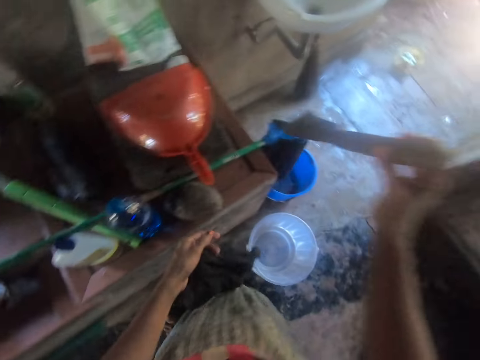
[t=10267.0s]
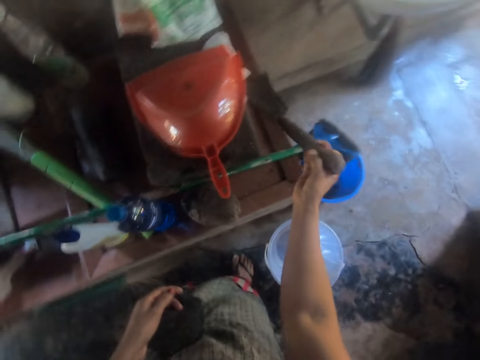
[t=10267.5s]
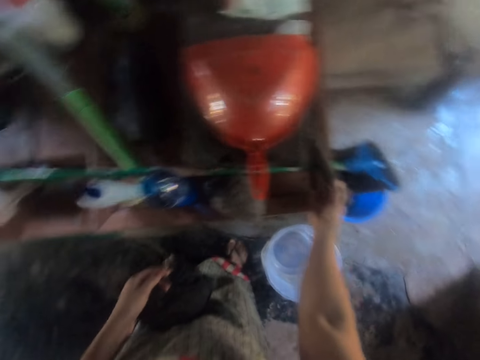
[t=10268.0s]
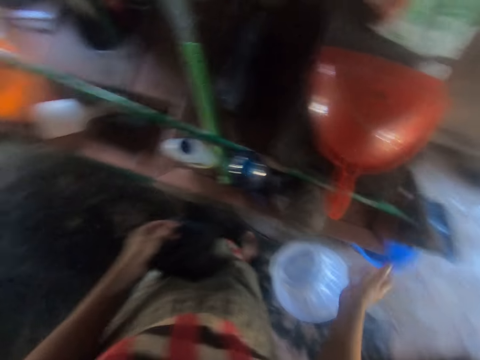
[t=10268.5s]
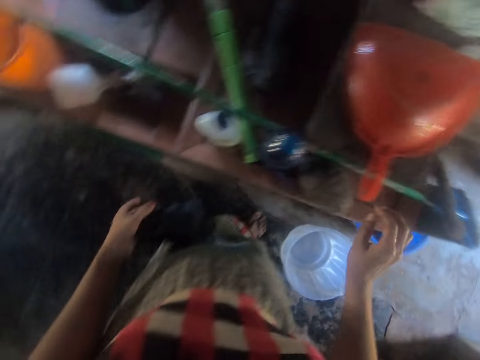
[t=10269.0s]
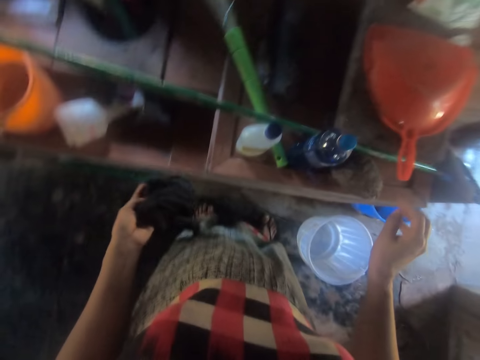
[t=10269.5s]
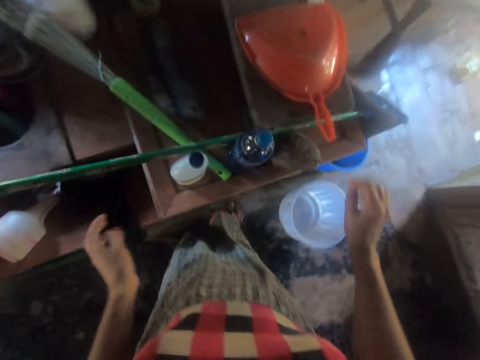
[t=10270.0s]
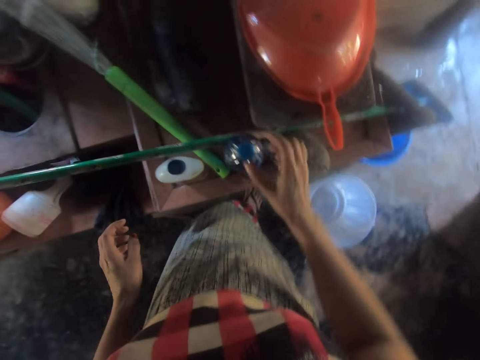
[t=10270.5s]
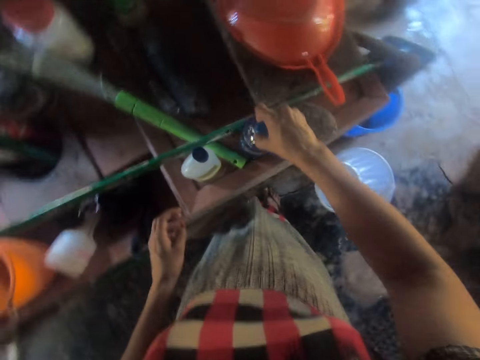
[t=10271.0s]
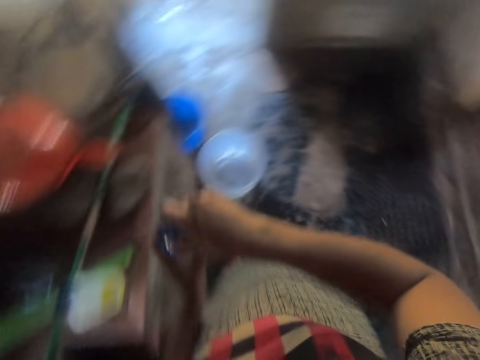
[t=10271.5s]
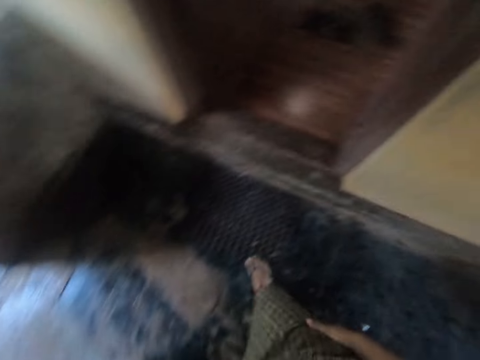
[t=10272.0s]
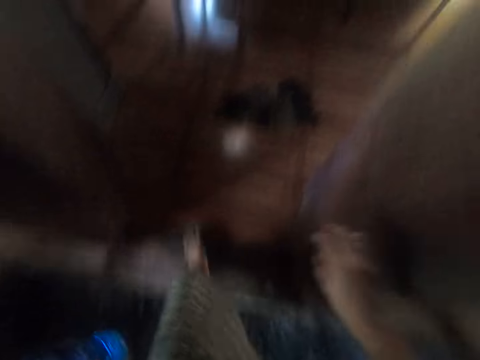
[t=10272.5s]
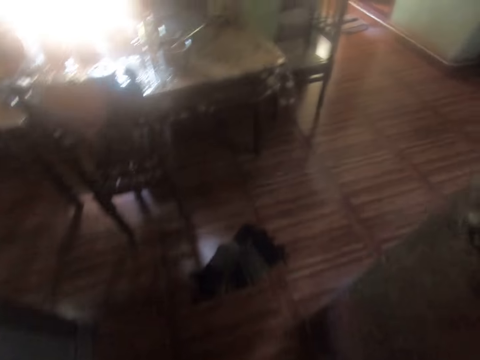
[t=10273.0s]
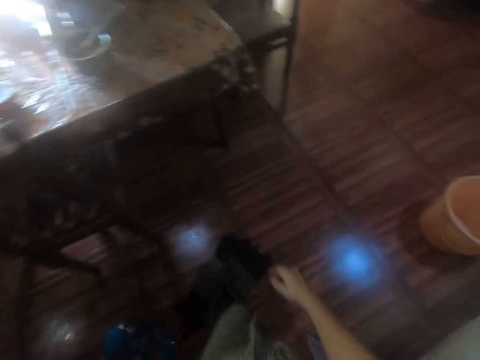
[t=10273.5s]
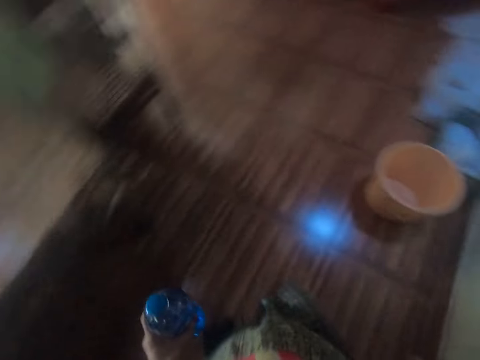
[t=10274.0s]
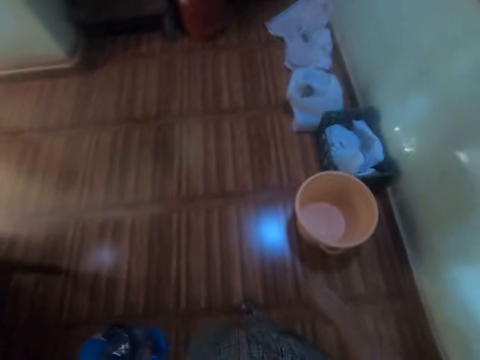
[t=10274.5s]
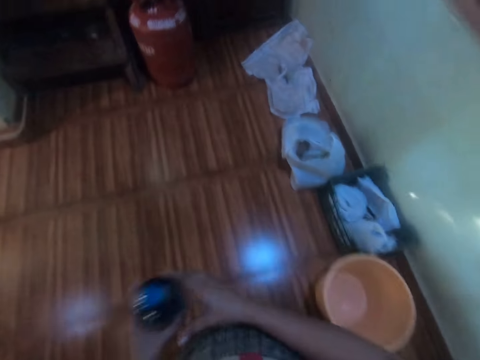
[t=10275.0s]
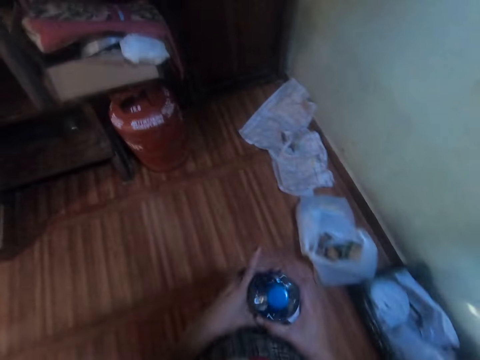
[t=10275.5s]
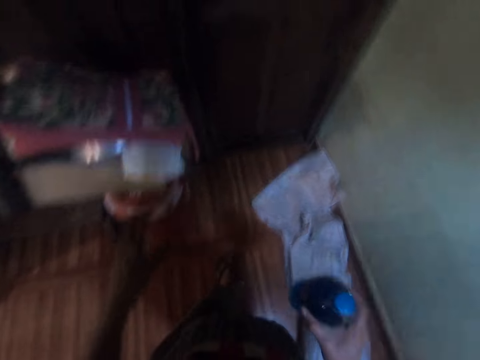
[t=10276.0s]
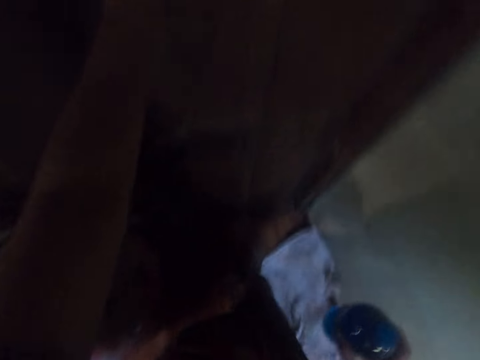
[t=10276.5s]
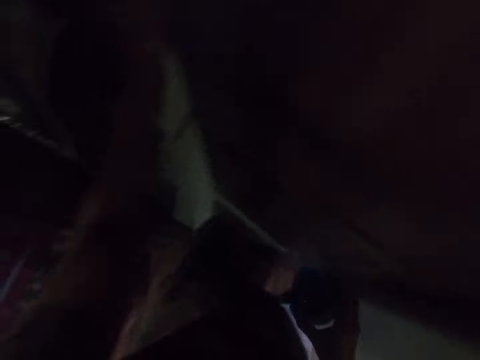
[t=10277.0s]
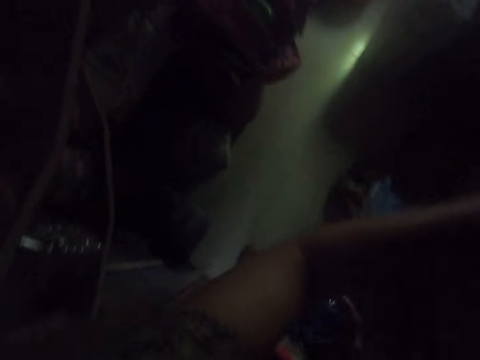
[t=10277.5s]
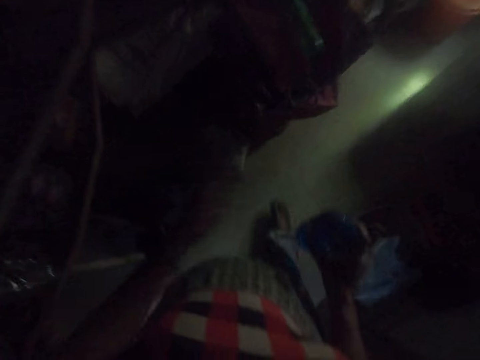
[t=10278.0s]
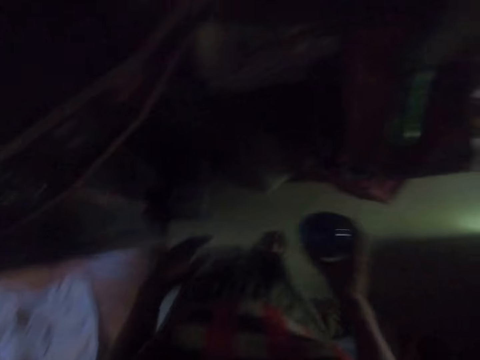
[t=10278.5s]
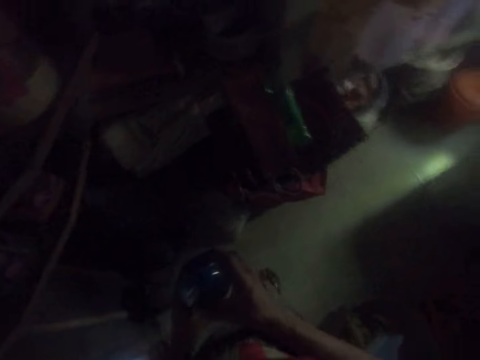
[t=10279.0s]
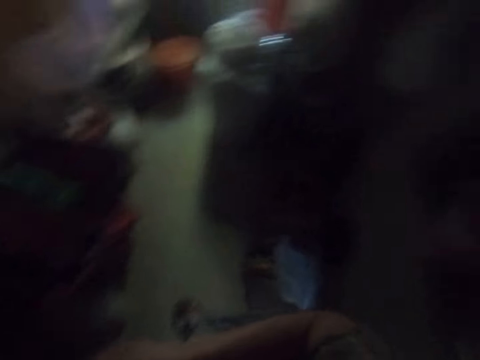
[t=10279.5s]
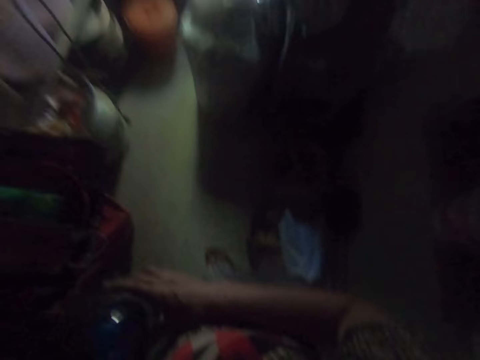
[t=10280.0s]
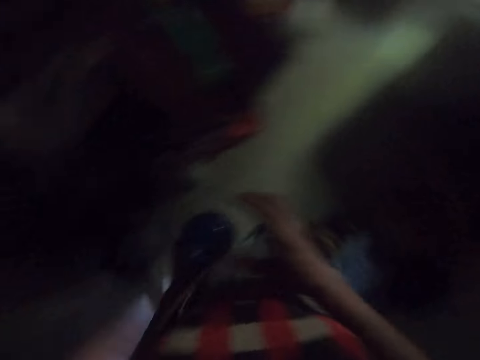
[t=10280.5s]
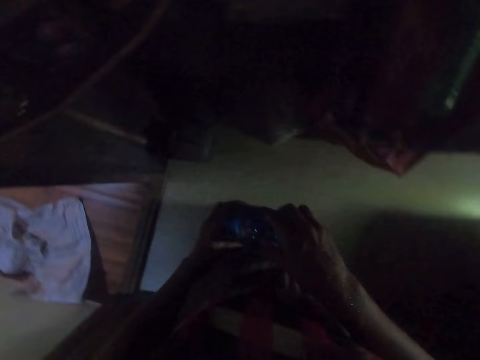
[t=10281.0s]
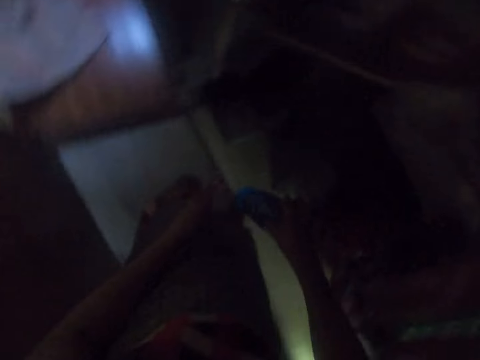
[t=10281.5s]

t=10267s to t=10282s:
The camera wearer drops the big knife on a cupboard. She drops the rag on the cupboard. She carries a bottle with her left hand. She holds the bottle with her left hand. She walks in the room. She moves the bottle to her right hand. She opens the door with her left hand. She moves the bottle to her left hand. She looks around.

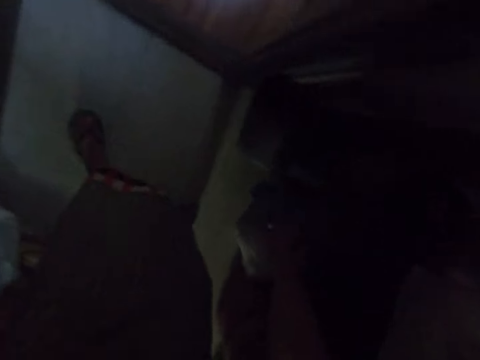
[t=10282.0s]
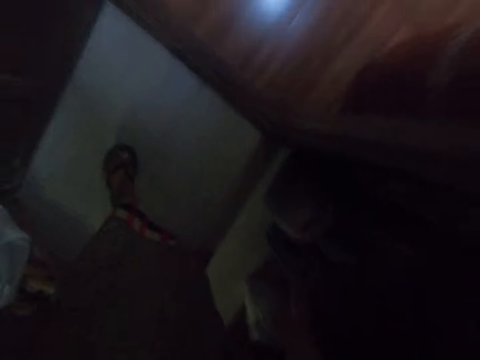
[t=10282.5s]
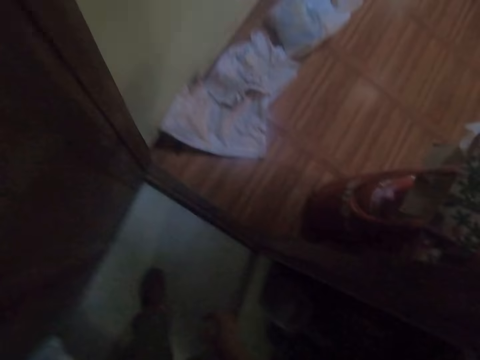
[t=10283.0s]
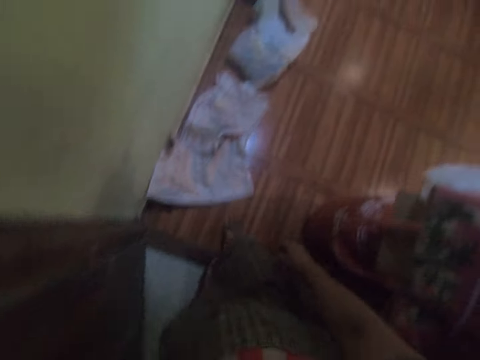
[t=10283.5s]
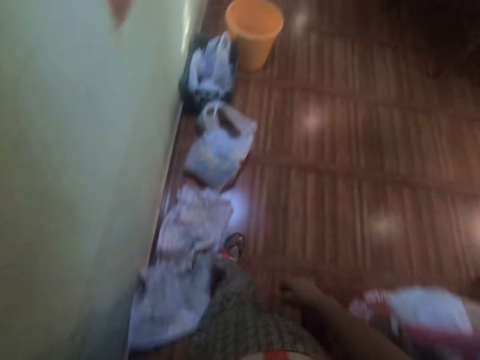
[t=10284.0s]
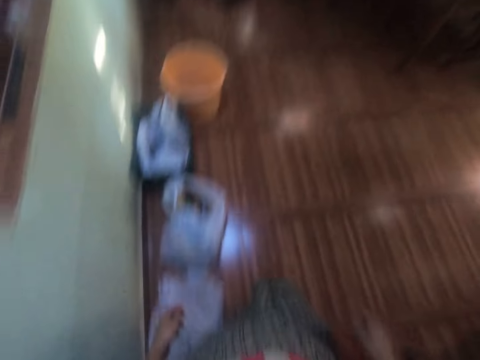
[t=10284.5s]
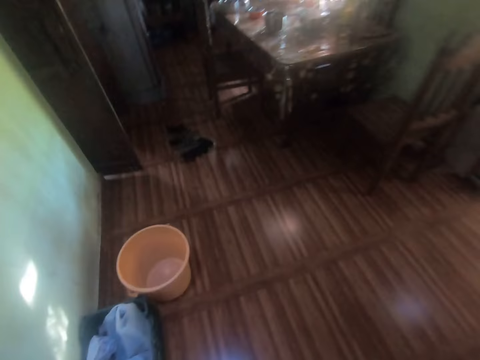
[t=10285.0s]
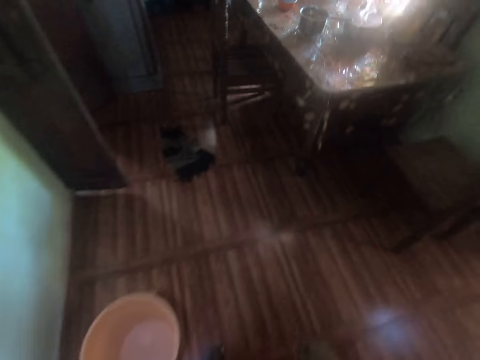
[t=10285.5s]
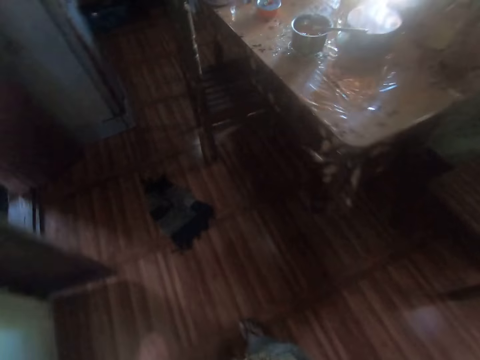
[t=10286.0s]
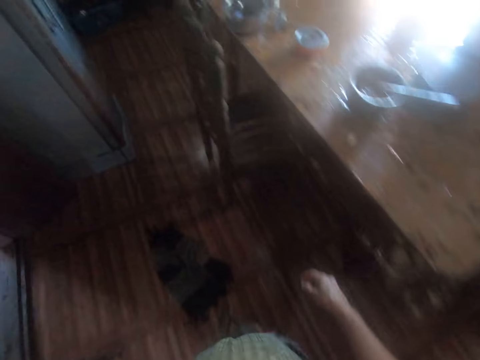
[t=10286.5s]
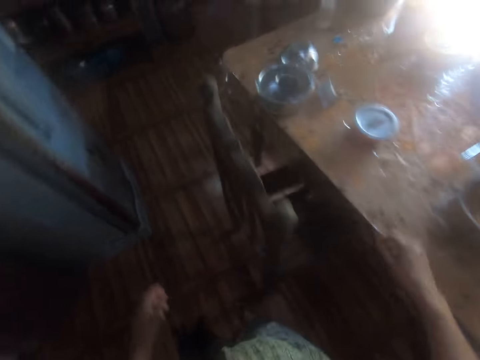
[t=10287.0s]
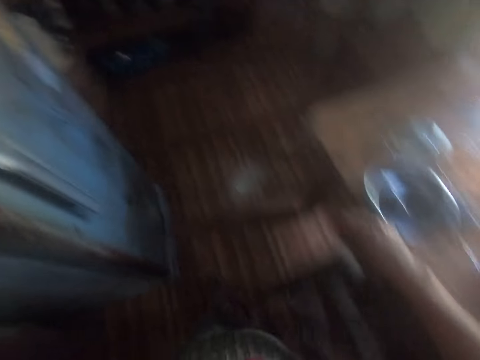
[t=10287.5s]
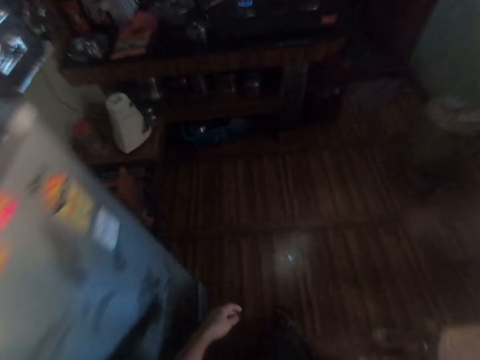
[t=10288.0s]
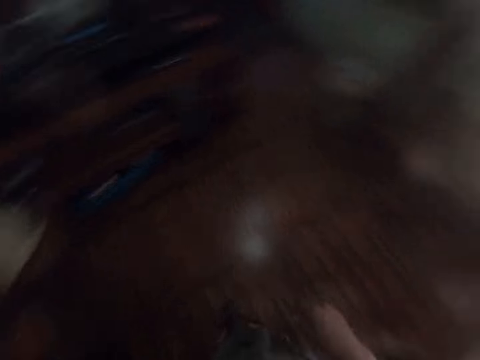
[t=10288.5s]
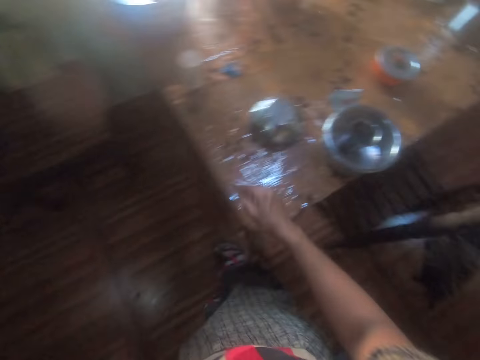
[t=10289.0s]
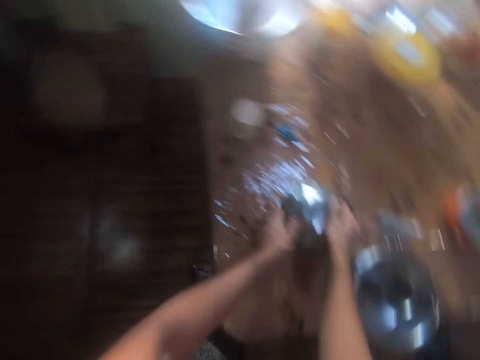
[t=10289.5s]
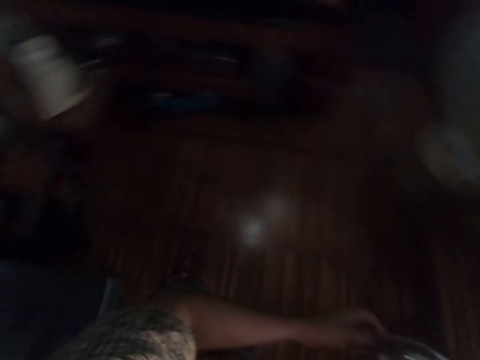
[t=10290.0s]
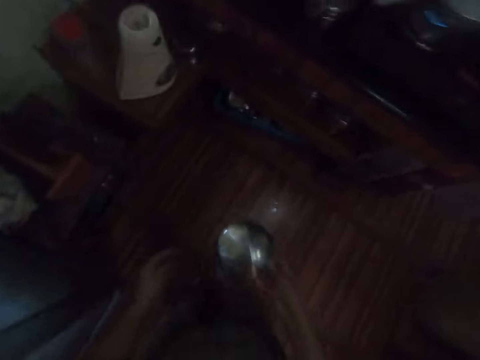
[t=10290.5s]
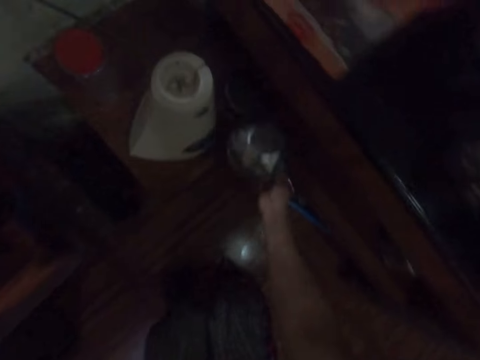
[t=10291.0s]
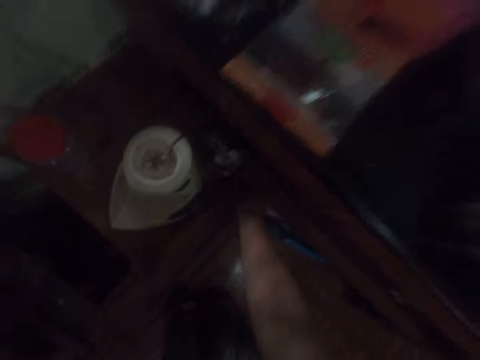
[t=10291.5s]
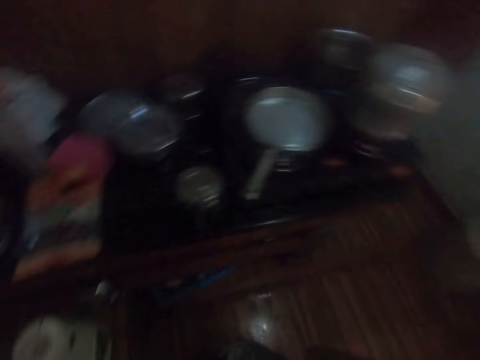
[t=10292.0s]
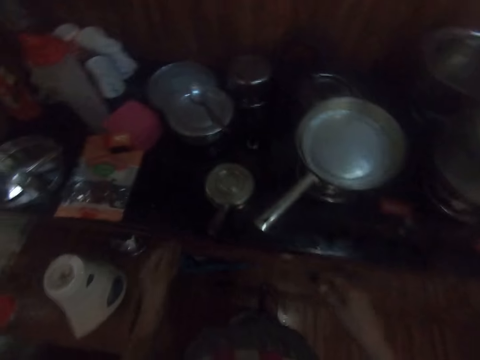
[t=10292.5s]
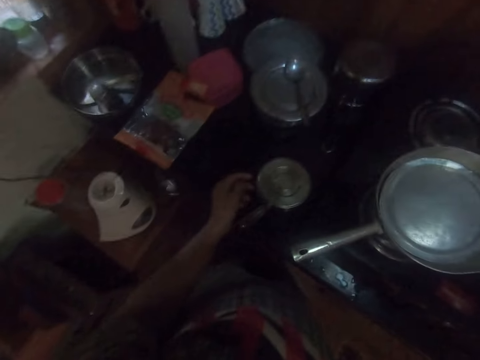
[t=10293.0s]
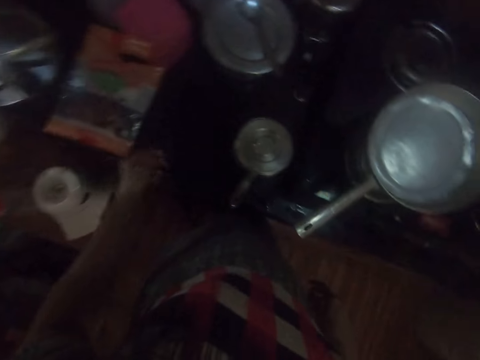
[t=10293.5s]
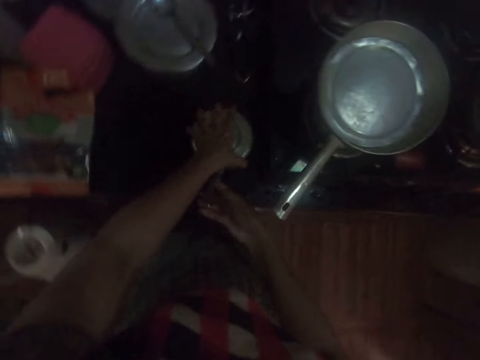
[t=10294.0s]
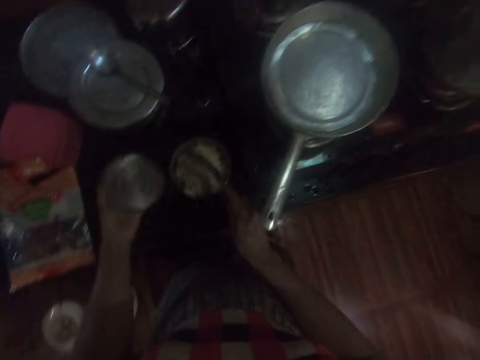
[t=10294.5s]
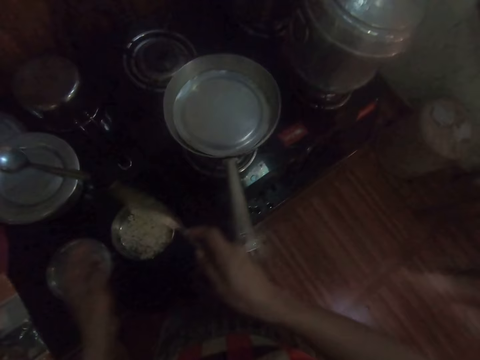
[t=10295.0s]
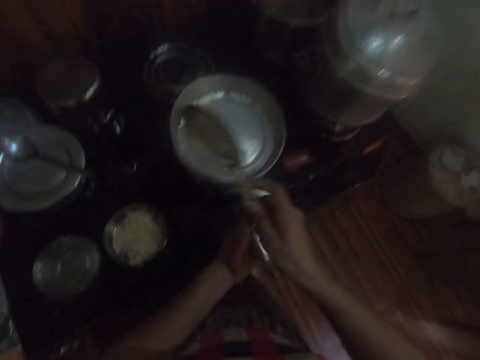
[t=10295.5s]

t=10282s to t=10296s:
The camera wearer drops the bottle in a cupboard. She walks out of the room. She carries a bowl on the table with both hands. She drops the bowl on the table with her right hand. She opens a lid with her left hand. She takes a spoon from the bowl with her right hand. She drops the lid on the table with her left hand.
